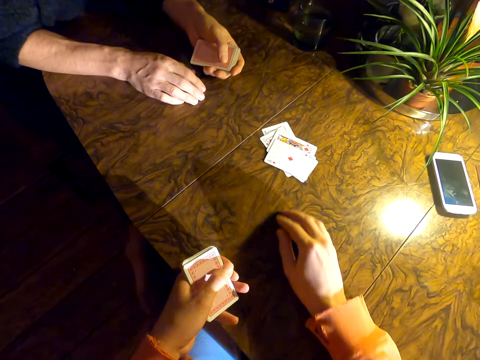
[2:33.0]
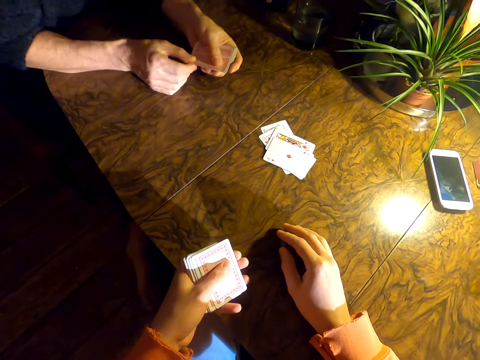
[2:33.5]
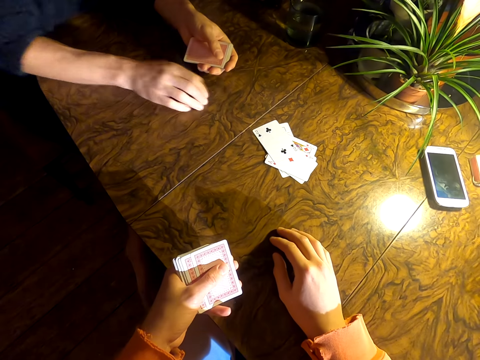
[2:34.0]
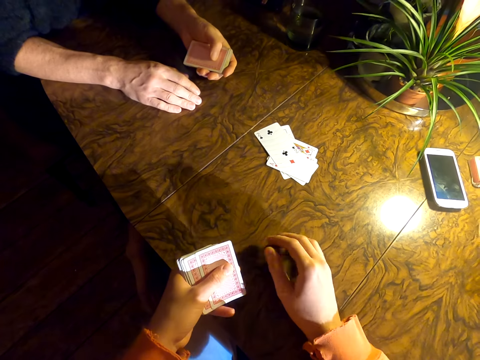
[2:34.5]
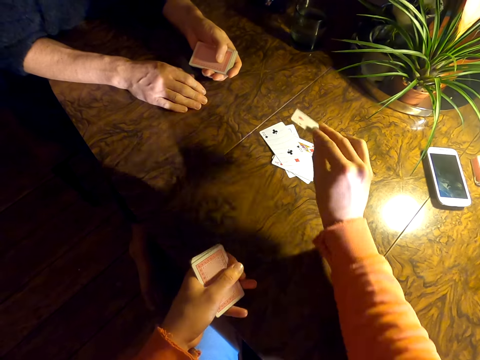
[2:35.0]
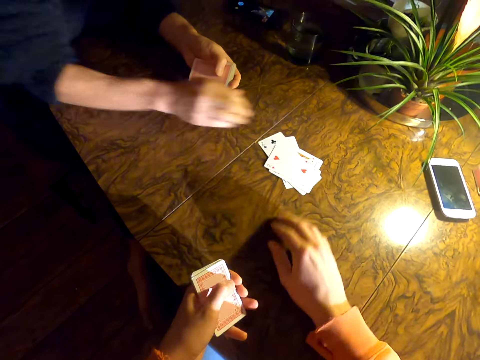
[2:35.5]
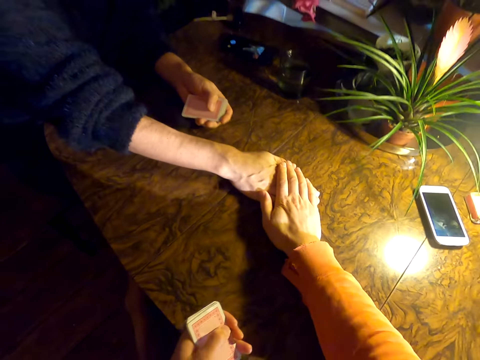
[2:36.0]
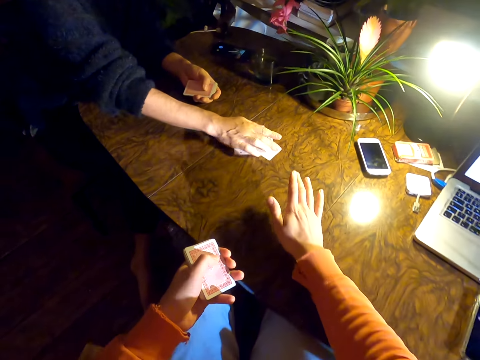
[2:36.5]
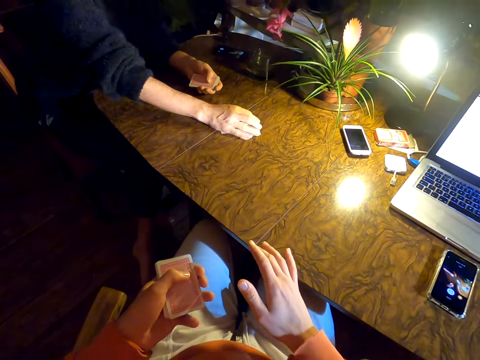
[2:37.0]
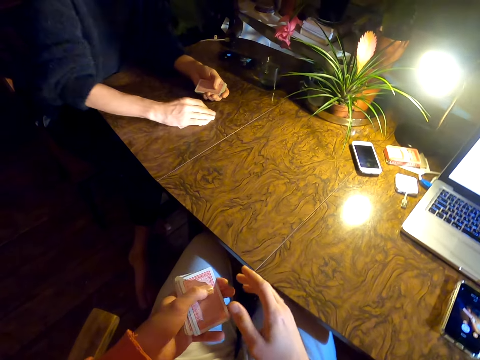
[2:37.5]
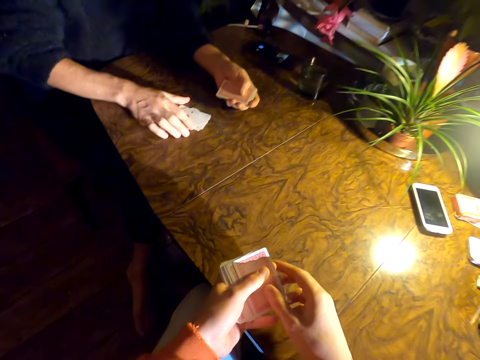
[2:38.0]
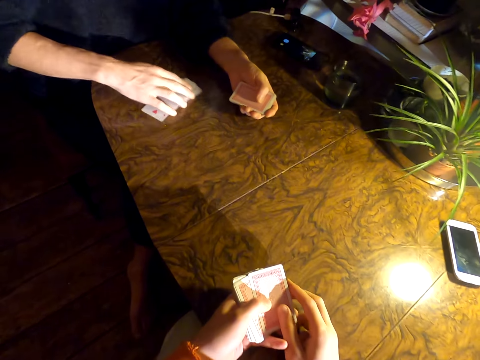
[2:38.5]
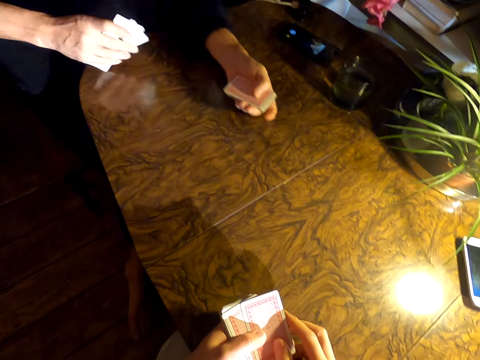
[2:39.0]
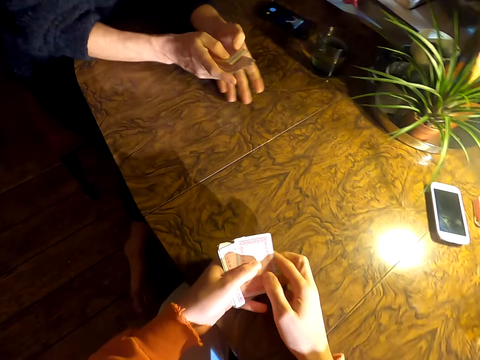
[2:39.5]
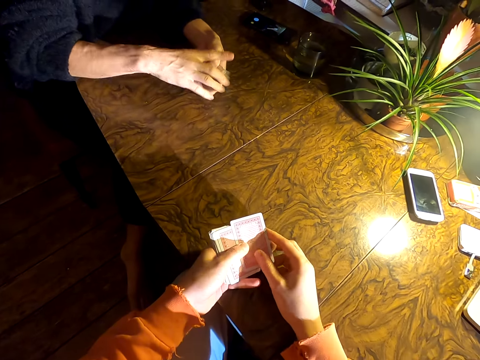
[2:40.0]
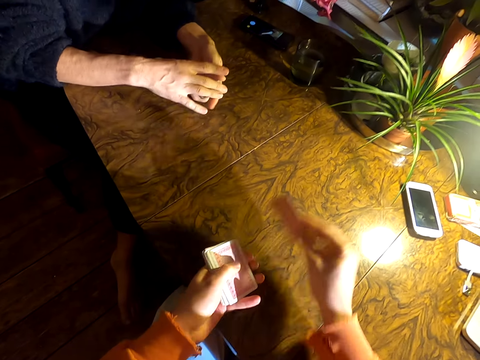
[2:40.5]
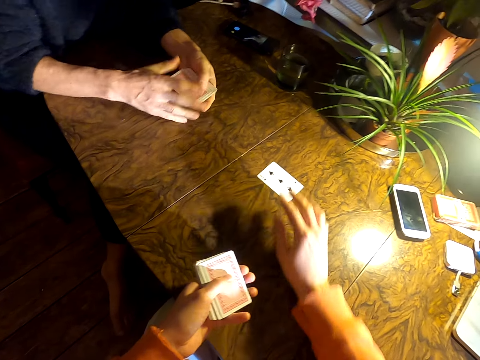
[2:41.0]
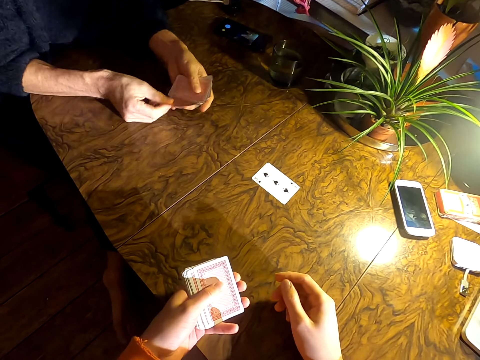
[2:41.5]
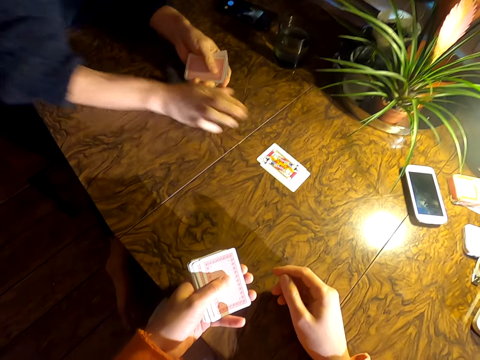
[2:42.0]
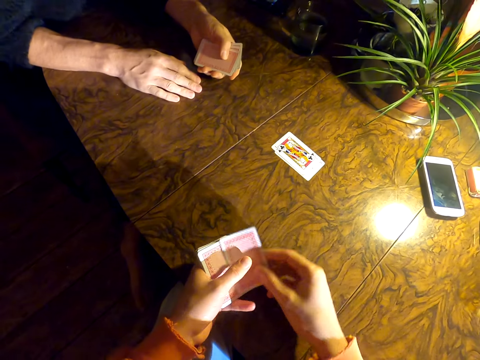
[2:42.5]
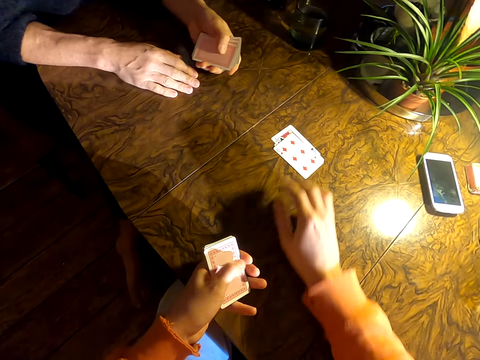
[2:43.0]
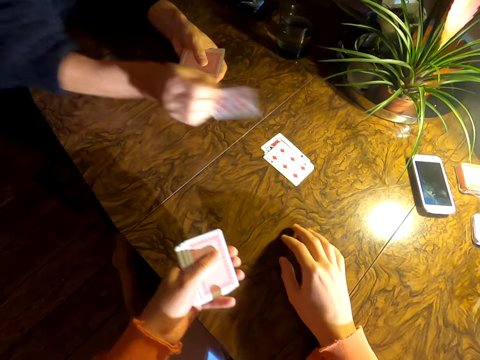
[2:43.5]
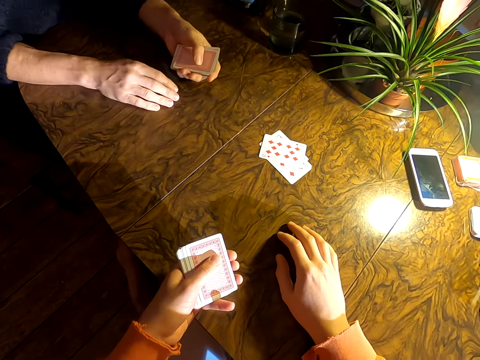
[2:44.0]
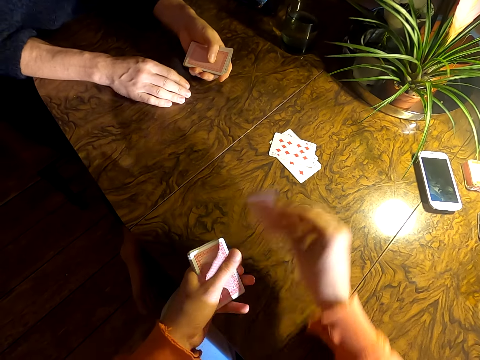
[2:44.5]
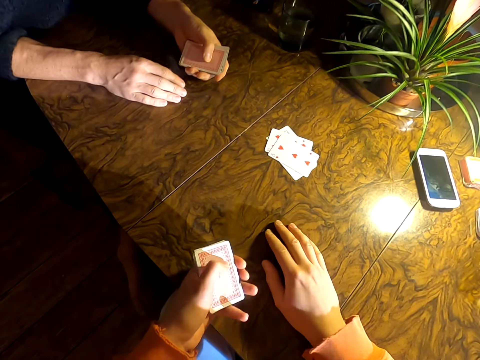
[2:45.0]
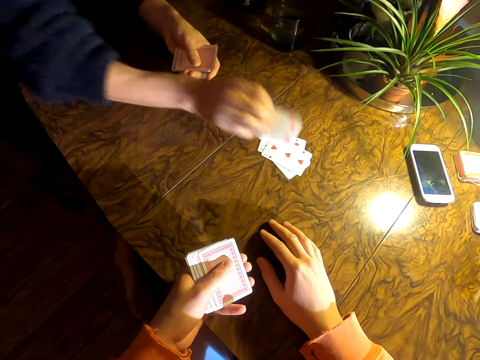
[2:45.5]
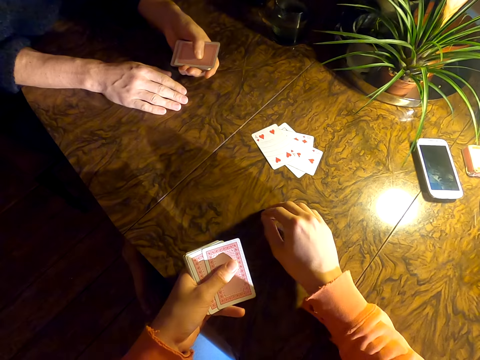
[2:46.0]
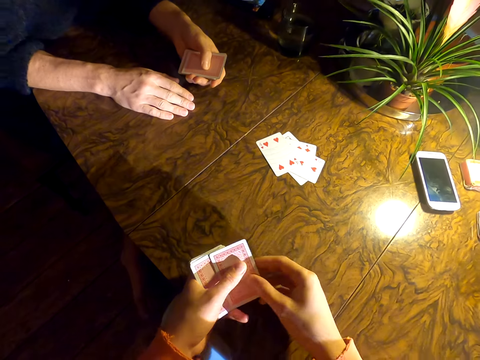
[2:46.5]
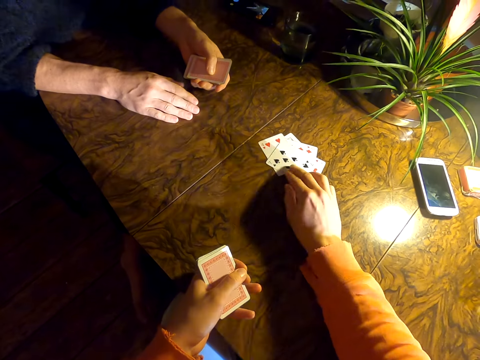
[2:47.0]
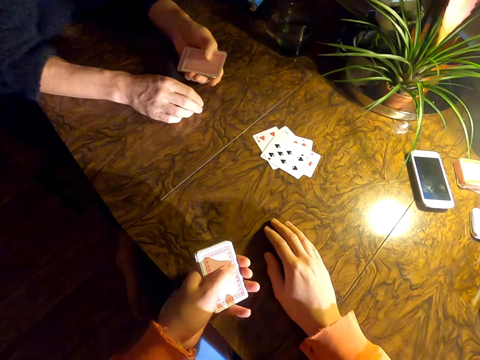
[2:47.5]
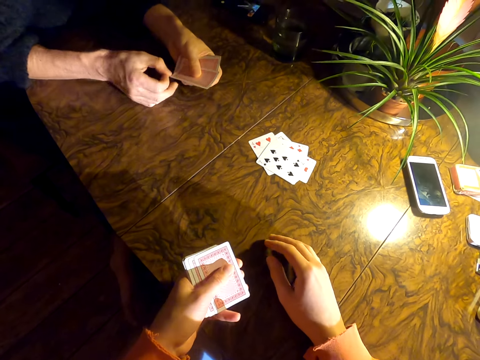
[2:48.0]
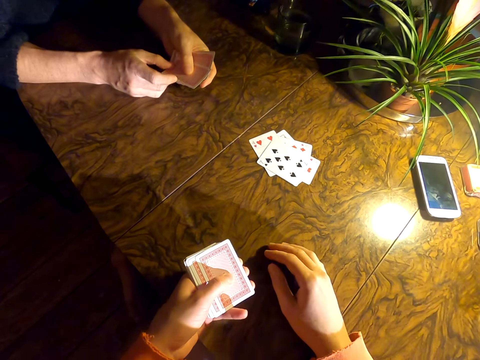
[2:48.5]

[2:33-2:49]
The man puts down a card. The camera wearer puts down a card. The man puts down a card. The camera wearer puts down a card. They hold the cards with the man. They hold the man's hand. The man picks the cards. The camera wearer converses with the man. The man aligns the cards. The camera wearer plays cards with the man. They put down a card. The man puts down a card. The camera wearer puts down a card. The man puts down a card. The camera wearer puts down a card. The man puts down a card. The camera wearer puts down a card.

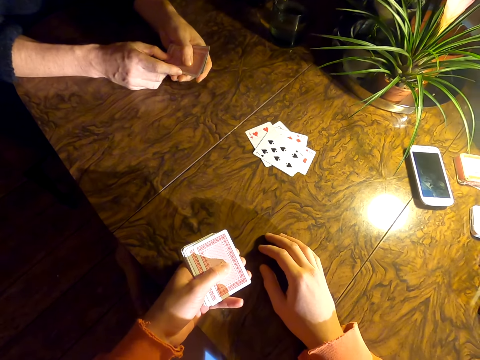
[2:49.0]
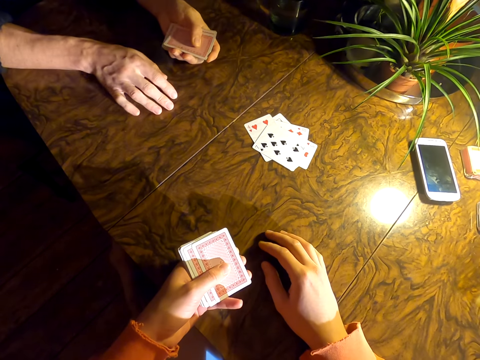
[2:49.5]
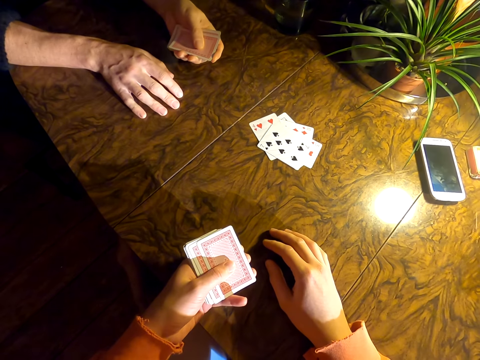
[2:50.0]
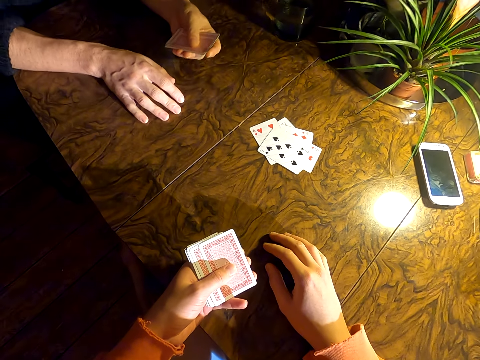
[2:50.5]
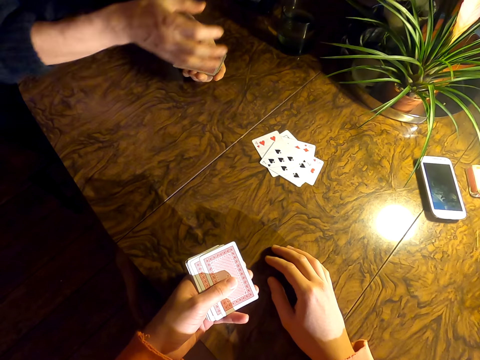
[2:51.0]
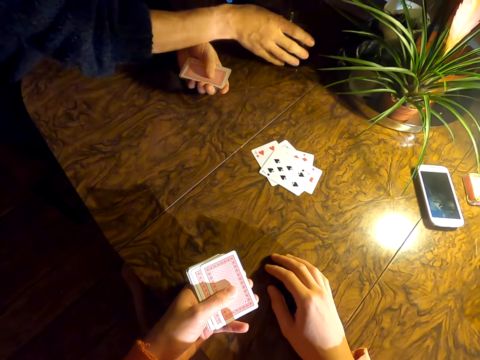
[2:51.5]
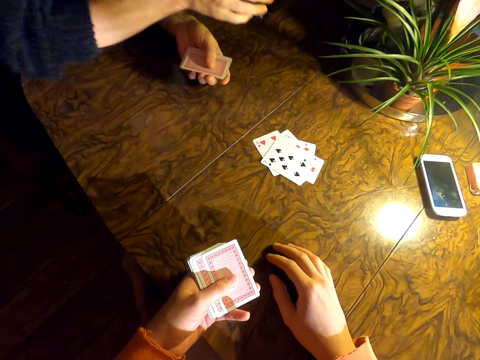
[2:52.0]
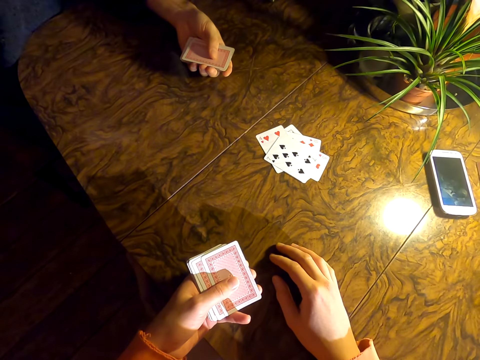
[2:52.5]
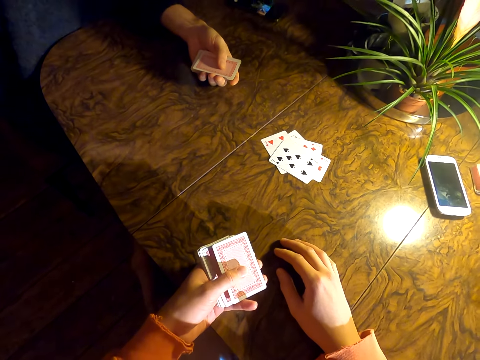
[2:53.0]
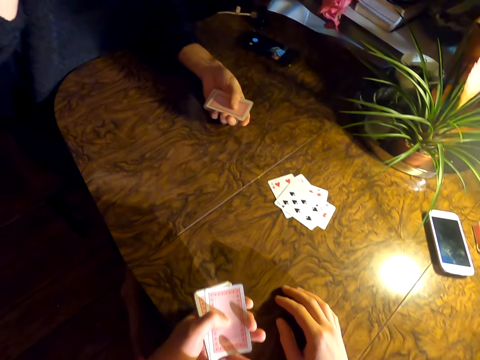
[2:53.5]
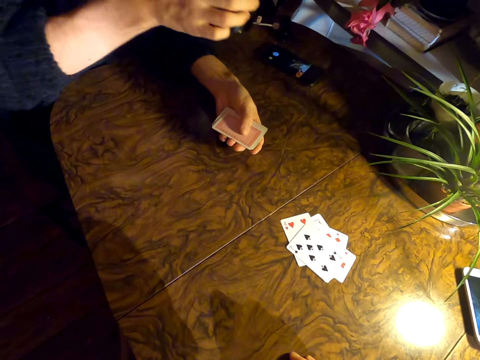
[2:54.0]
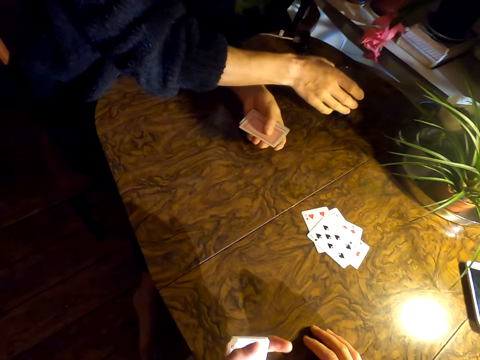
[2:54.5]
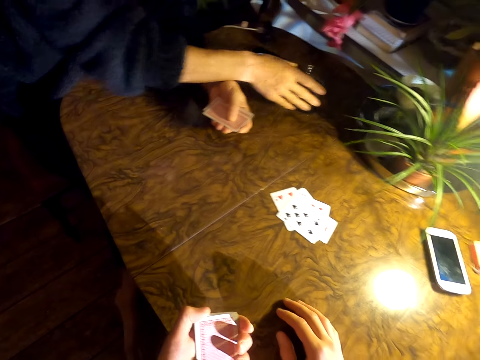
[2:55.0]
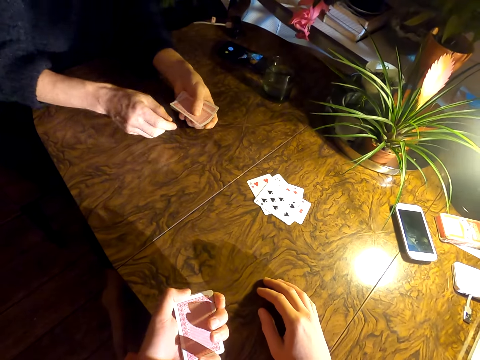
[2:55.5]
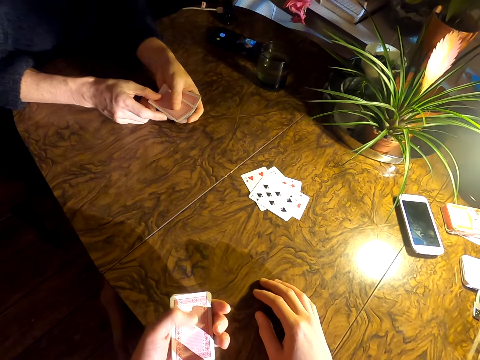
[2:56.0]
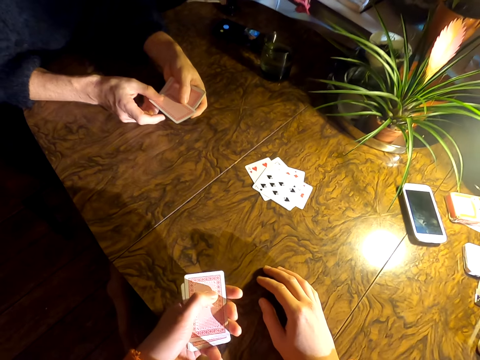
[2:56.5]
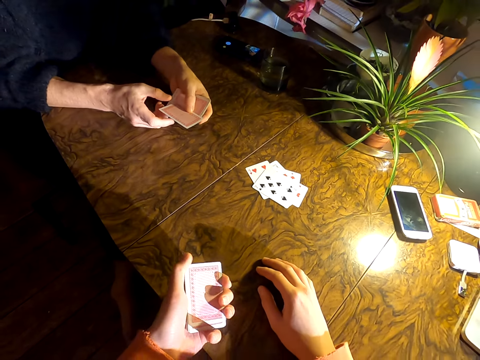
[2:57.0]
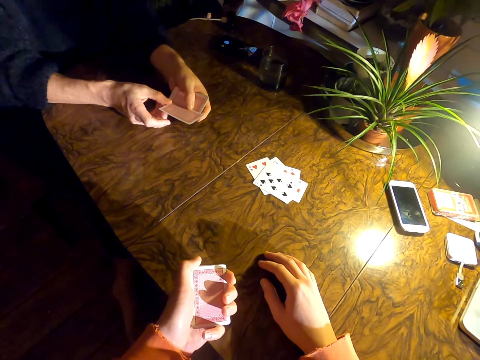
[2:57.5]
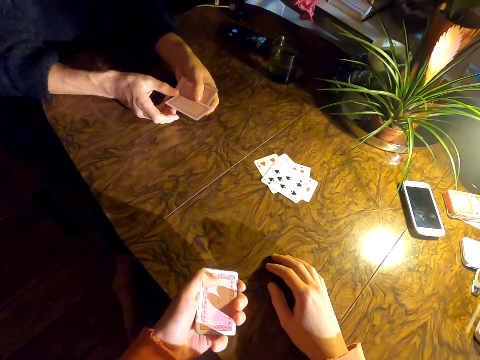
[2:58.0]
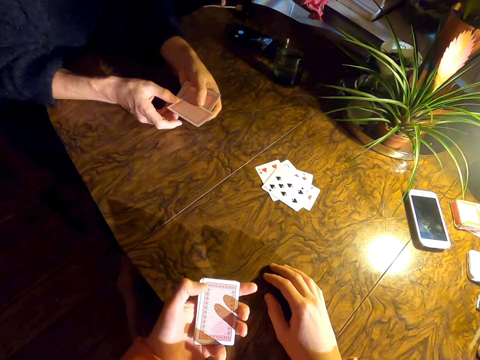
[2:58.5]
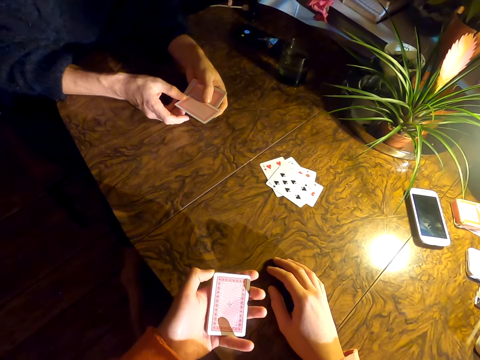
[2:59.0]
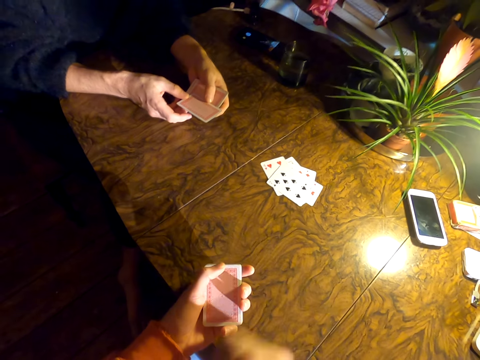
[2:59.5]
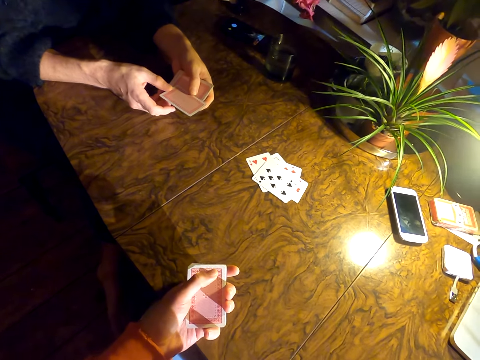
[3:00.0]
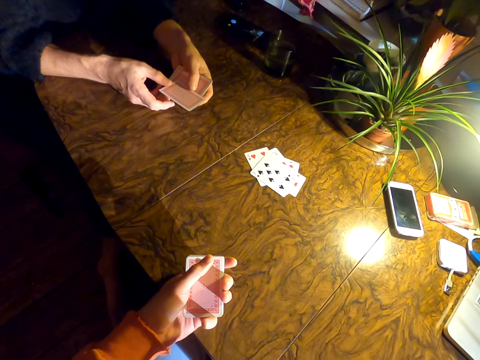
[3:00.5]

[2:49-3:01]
The camera wearer converses with the man. The man looks around the table, picks a glass of water or cup of tea, and drinks the water. The camera wearer converses with the man. The man places the glass of water on the table. The camera wearer converses with the man. They look around the table.
